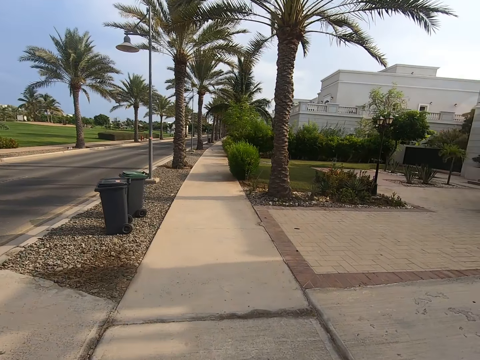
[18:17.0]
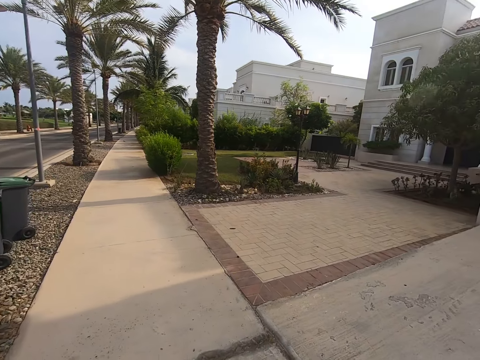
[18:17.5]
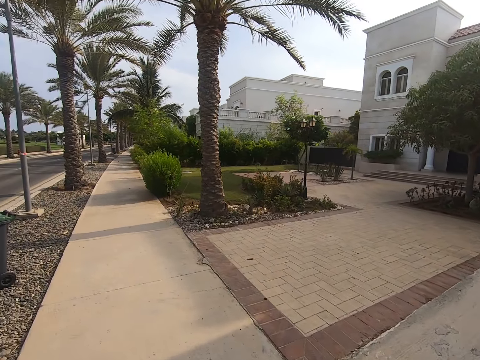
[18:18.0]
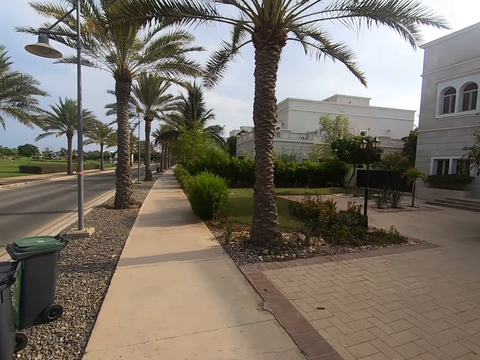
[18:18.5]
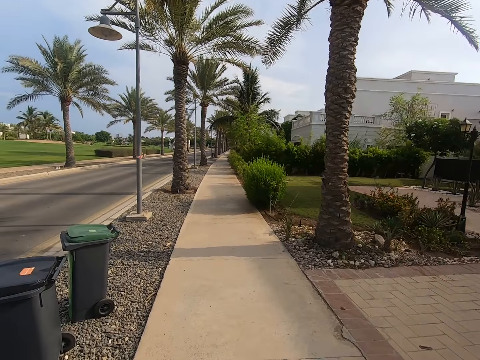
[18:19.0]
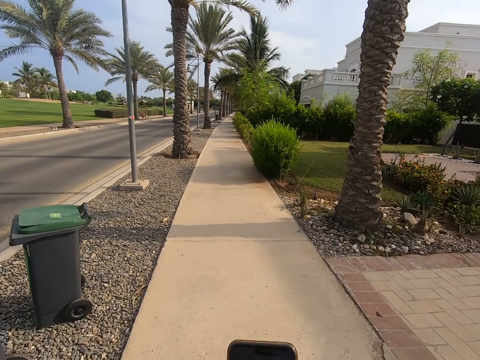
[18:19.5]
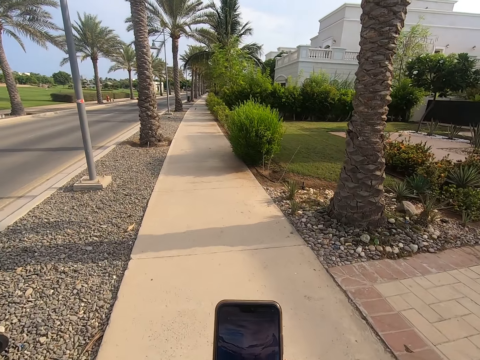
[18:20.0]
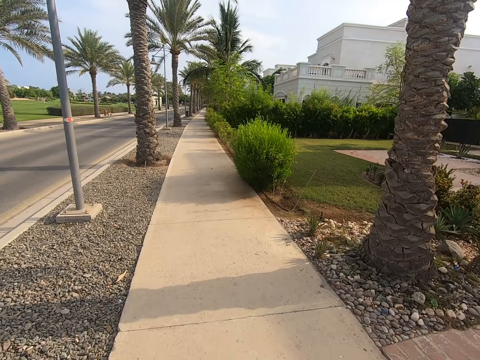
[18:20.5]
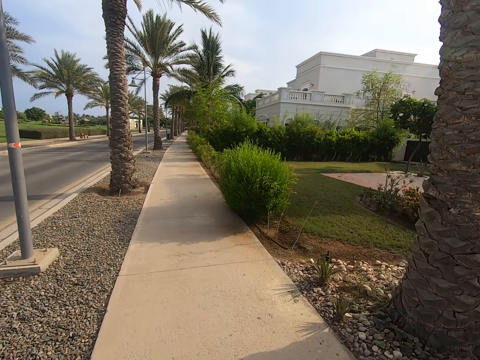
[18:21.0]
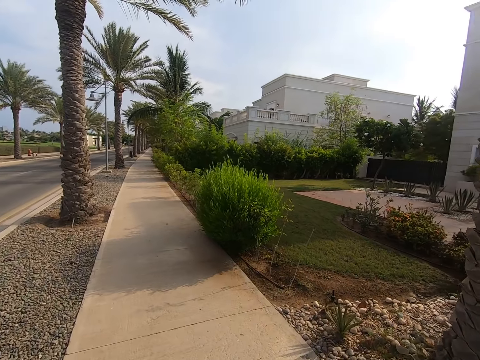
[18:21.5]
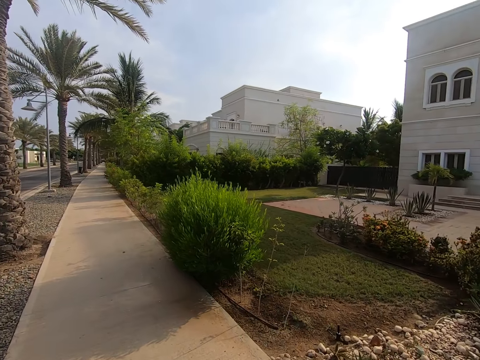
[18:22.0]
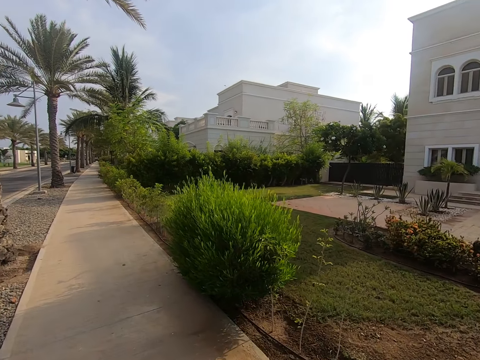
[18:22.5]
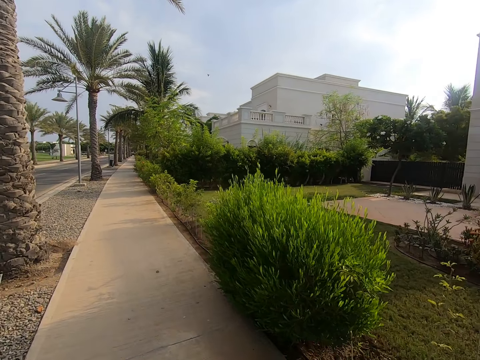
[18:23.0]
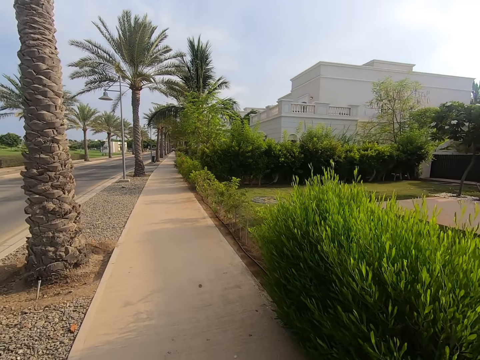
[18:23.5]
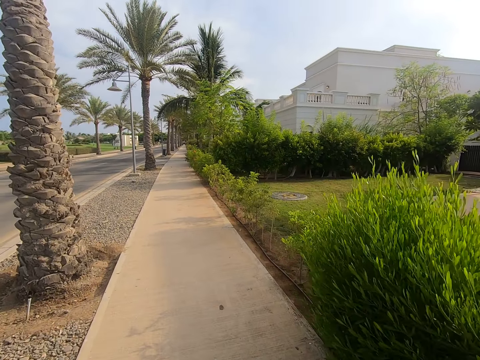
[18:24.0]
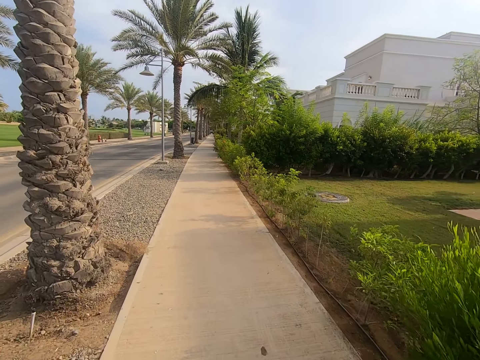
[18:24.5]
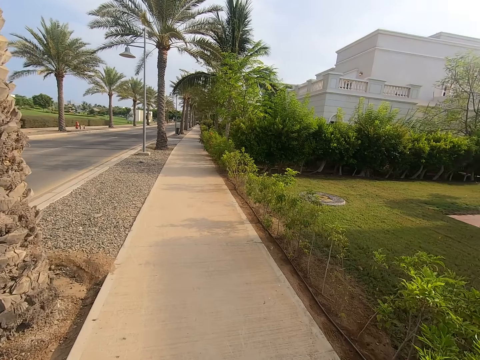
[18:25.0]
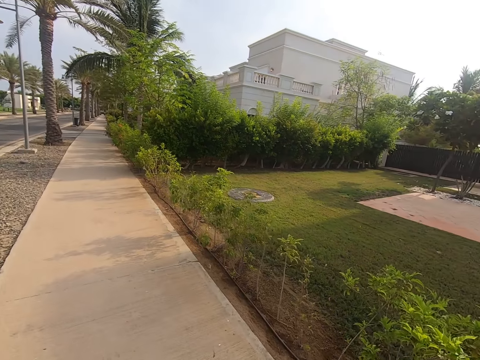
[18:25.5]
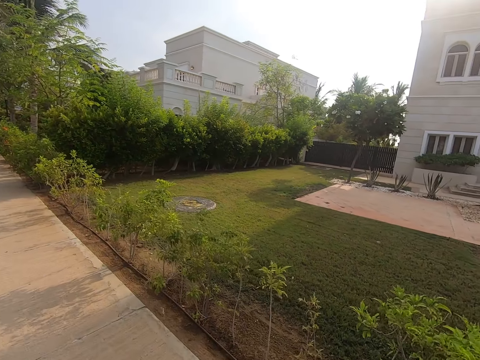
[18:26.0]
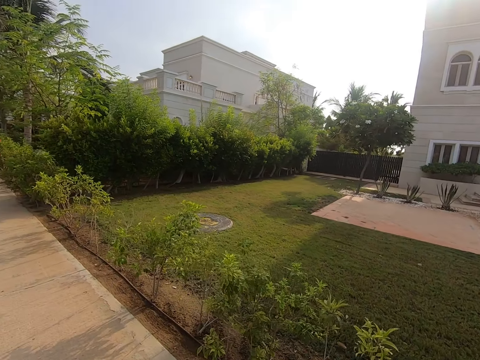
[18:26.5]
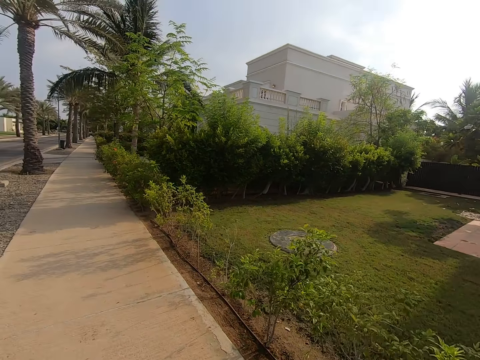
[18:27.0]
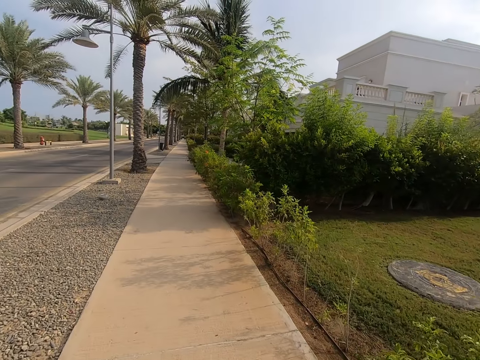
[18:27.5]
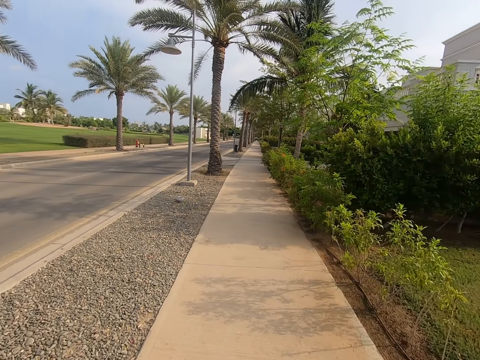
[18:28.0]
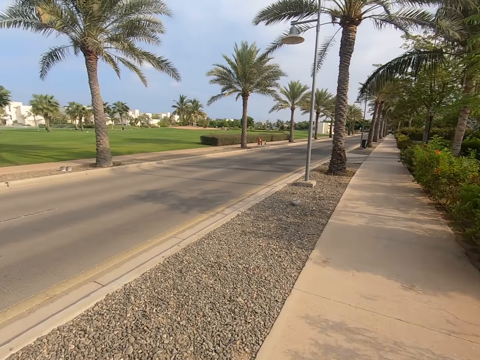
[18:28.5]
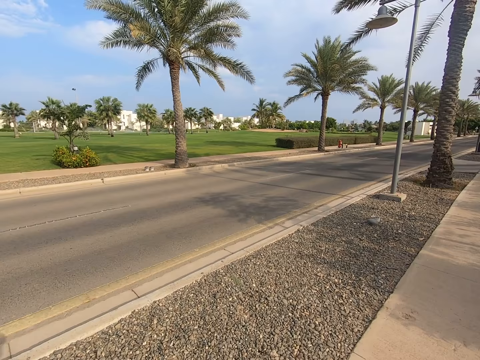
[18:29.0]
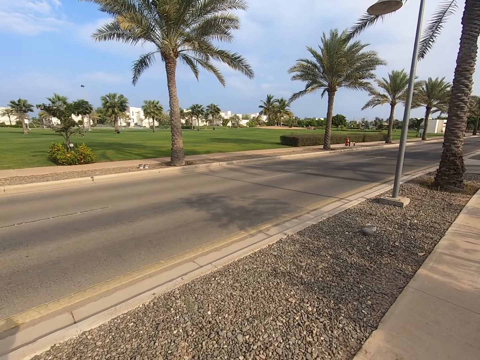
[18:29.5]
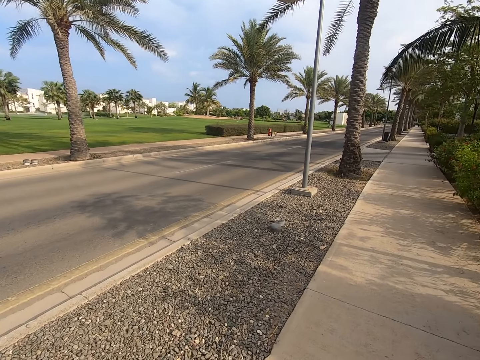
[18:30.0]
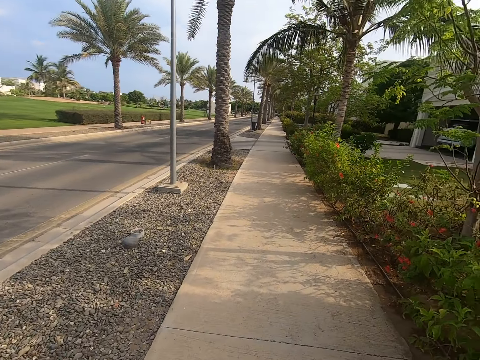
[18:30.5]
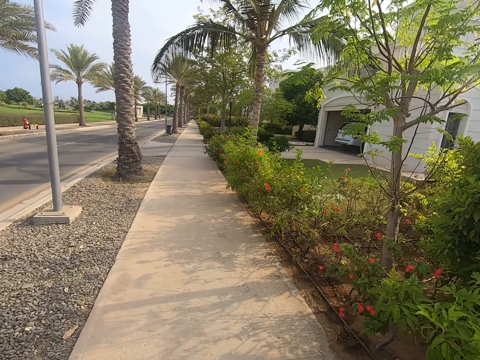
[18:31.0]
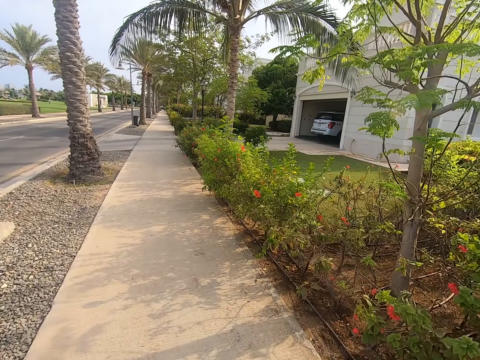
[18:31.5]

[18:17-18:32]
The camera wearer looks at the phone. They move the phone. They use the phone. They move the phone. They walk around the street.

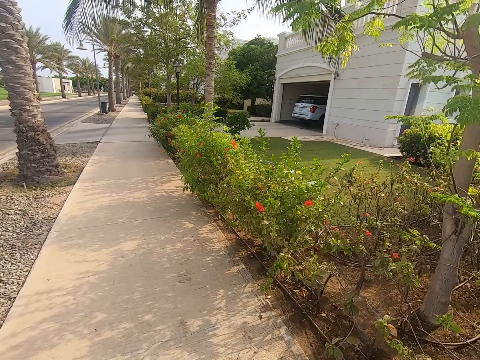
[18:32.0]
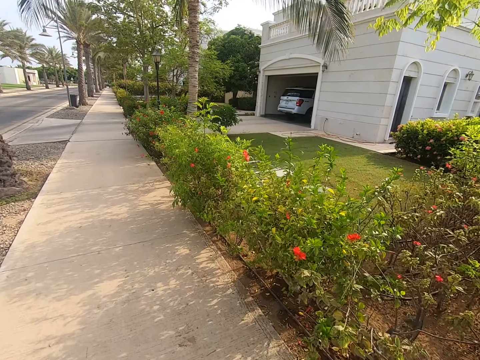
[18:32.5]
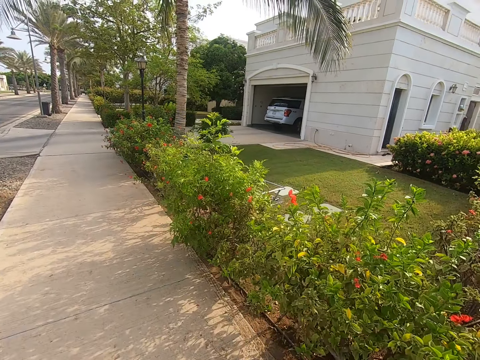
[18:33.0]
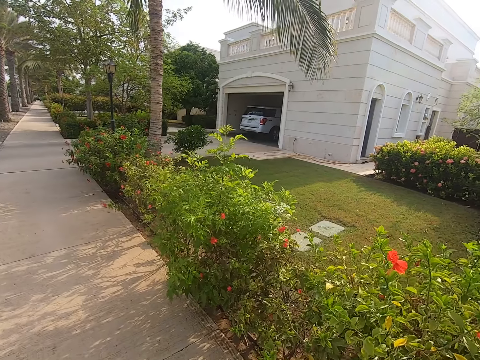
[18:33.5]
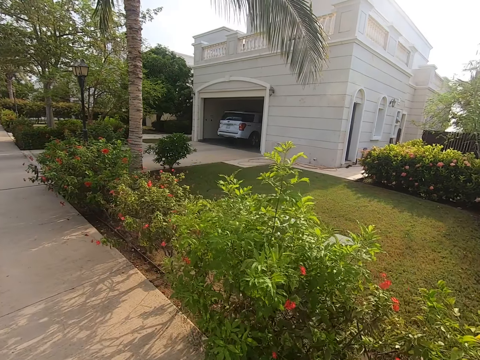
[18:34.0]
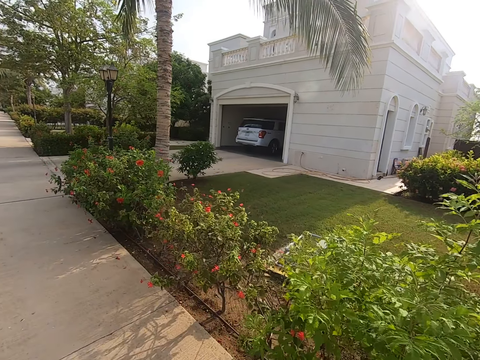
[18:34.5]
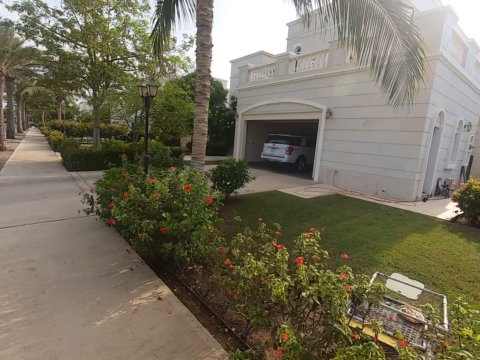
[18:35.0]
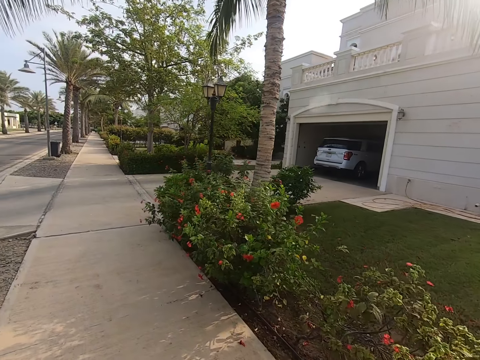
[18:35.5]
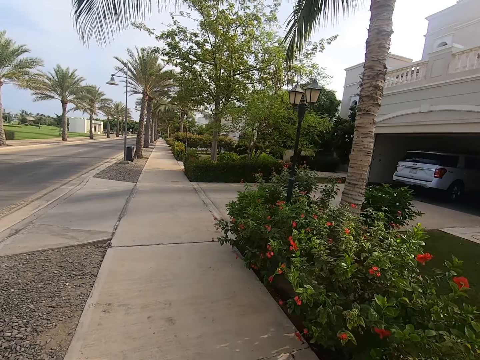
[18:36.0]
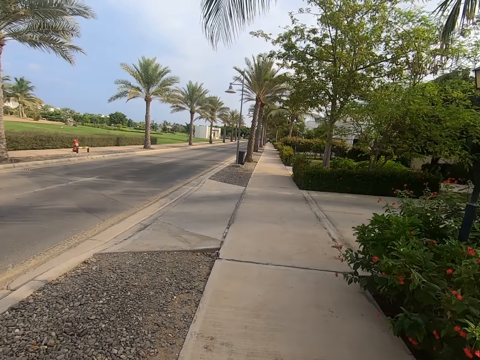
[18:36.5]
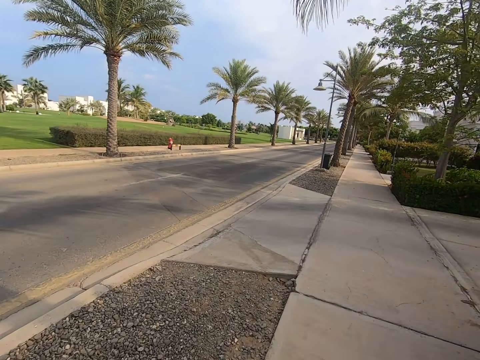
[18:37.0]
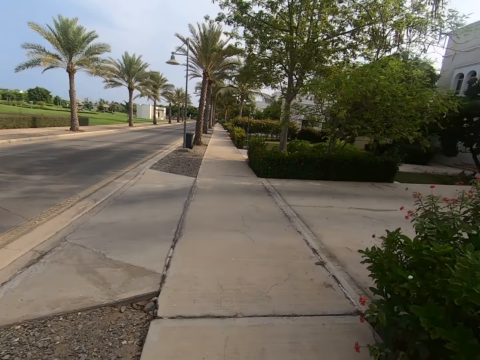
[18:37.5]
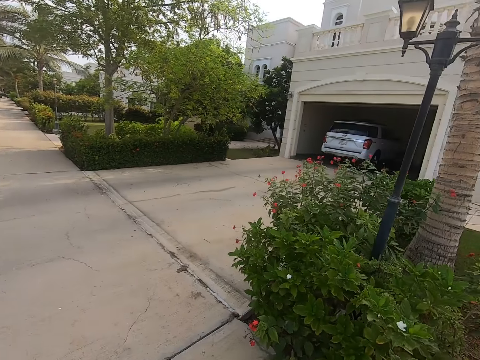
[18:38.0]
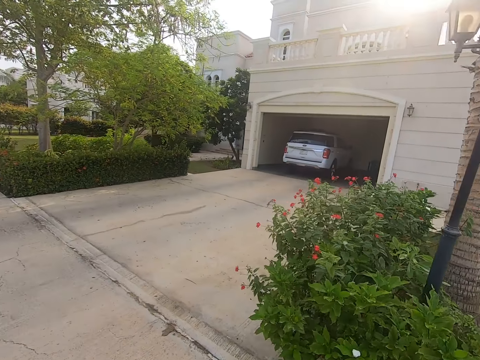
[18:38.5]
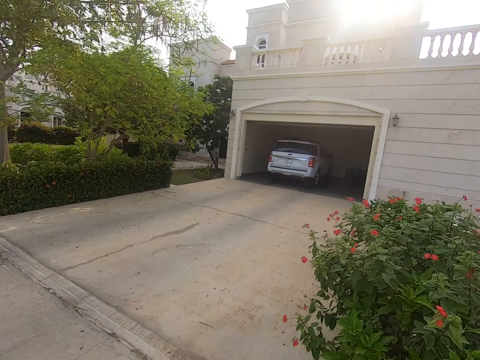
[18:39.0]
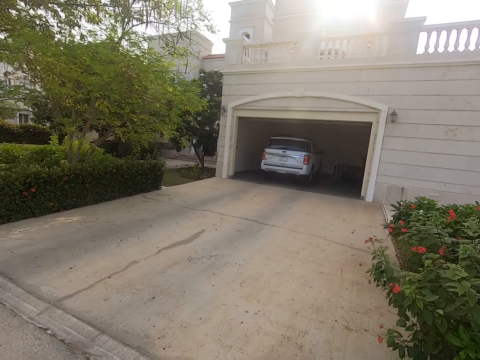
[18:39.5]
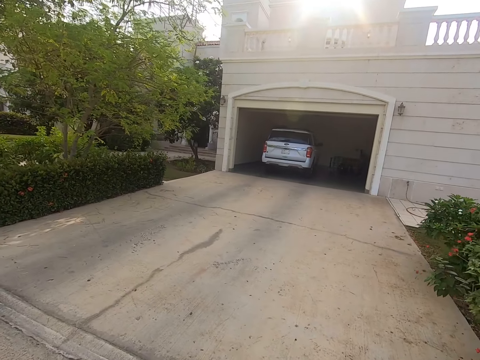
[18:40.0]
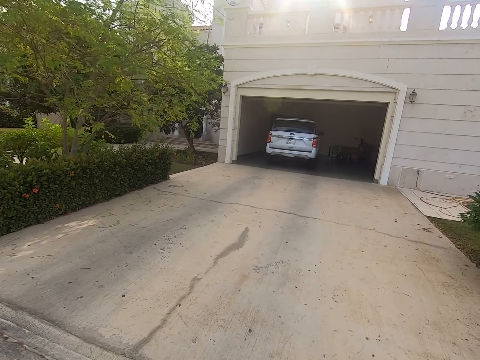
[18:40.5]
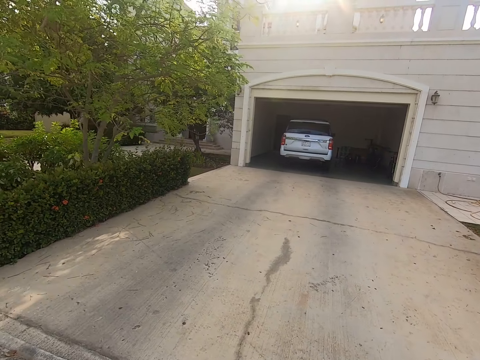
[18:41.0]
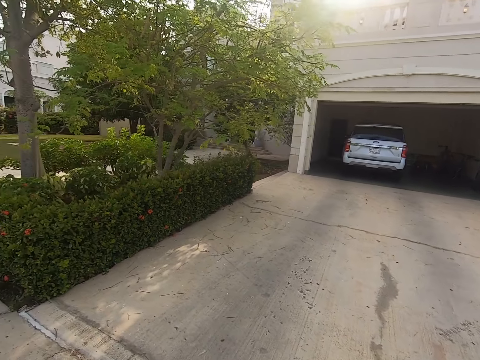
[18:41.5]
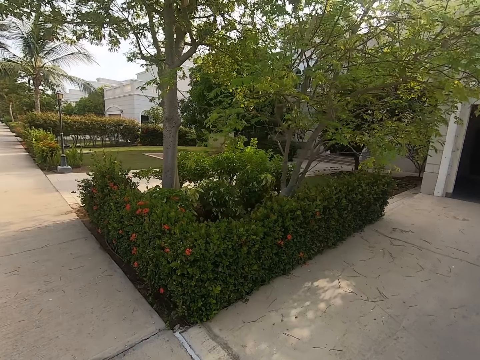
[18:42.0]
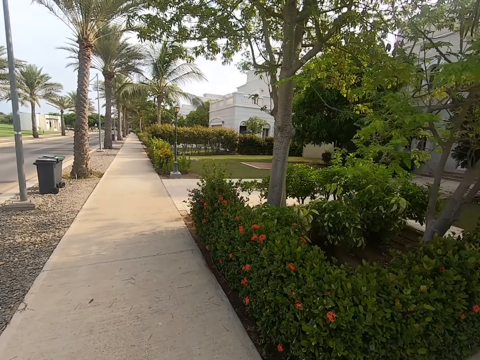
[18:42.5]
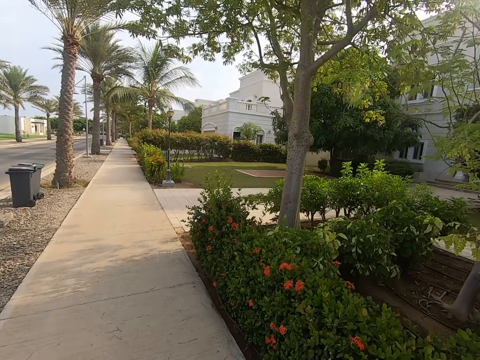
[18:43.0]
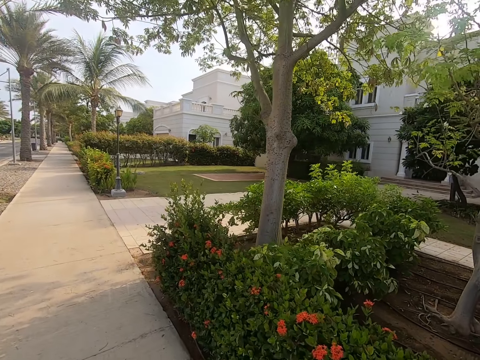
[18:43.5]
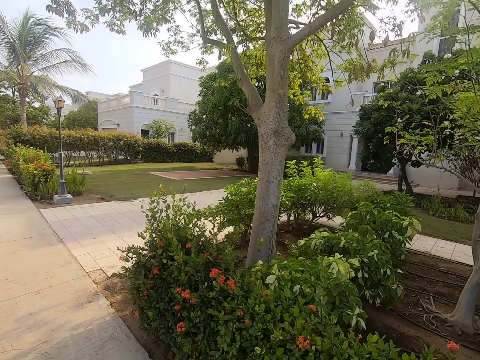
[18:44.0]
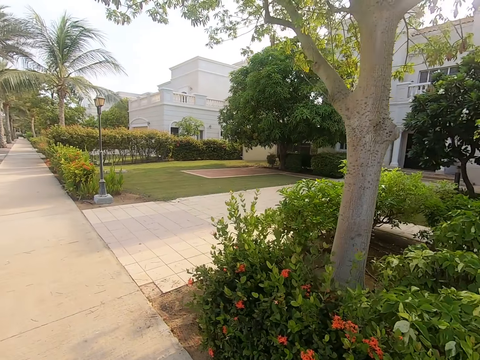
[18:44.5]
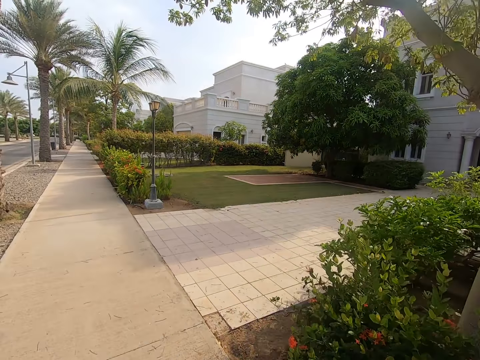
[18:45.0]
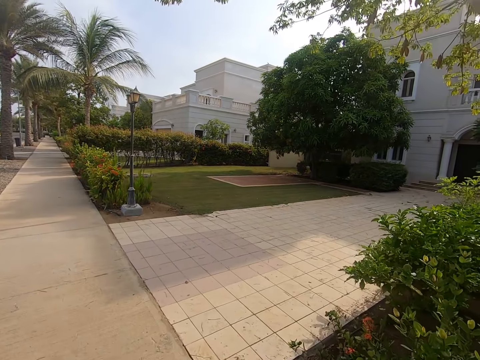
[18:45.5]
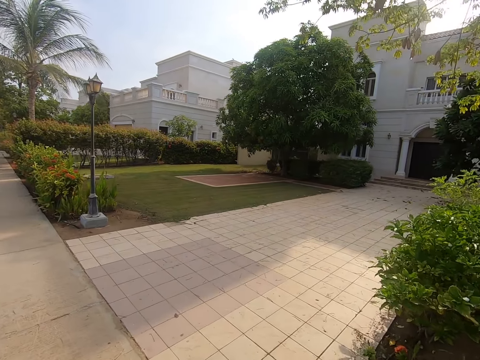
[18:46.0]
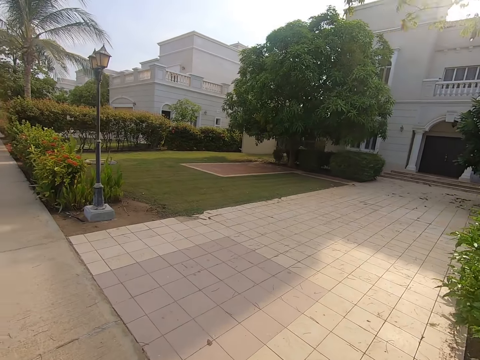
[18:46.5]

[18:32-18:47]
The camera wearer looks to the right side. They look in front.
